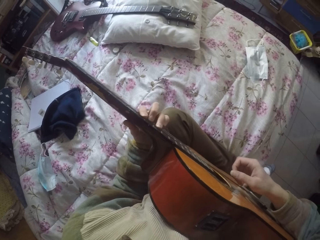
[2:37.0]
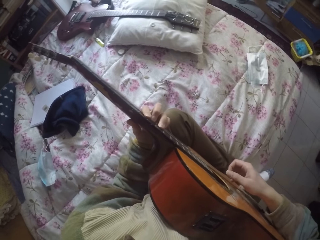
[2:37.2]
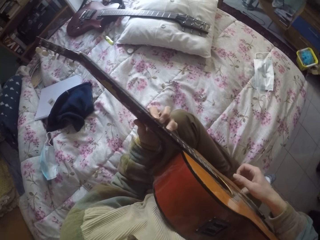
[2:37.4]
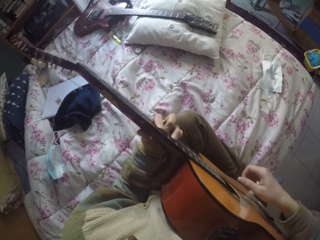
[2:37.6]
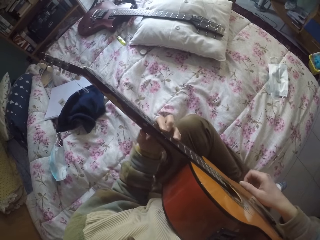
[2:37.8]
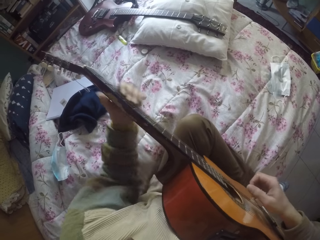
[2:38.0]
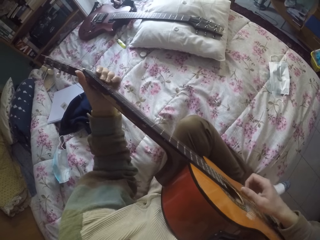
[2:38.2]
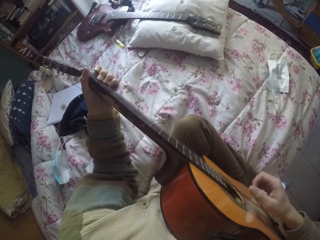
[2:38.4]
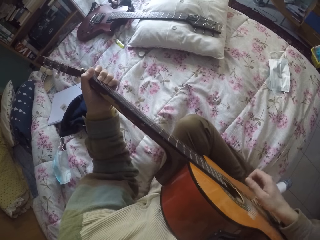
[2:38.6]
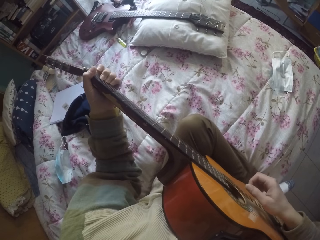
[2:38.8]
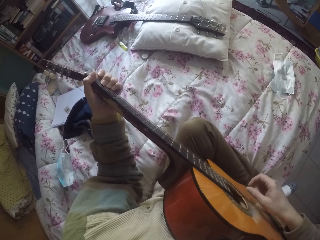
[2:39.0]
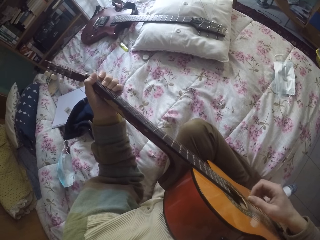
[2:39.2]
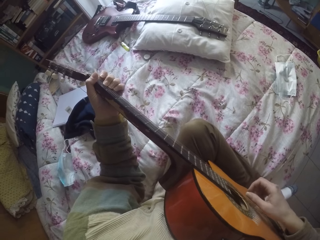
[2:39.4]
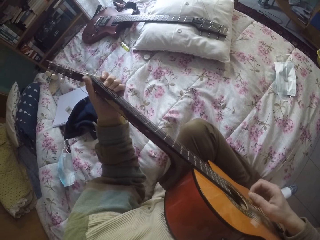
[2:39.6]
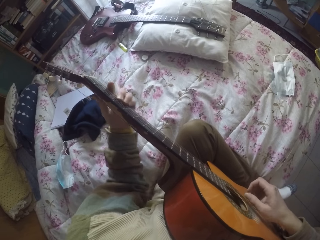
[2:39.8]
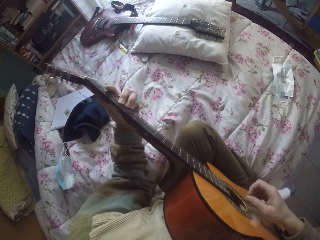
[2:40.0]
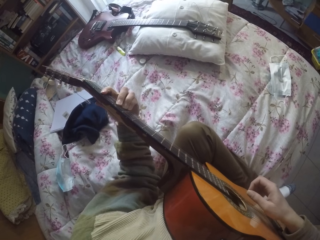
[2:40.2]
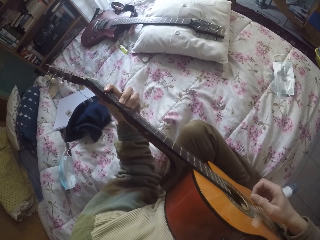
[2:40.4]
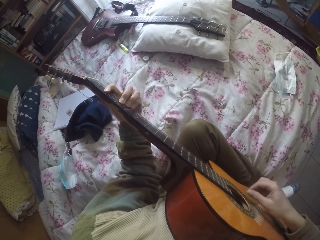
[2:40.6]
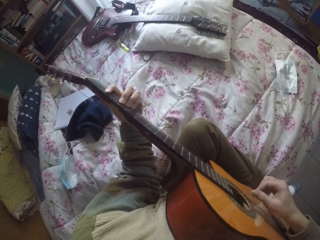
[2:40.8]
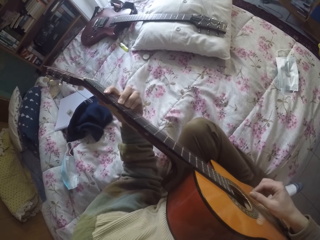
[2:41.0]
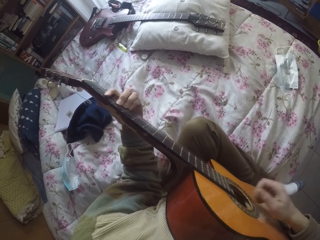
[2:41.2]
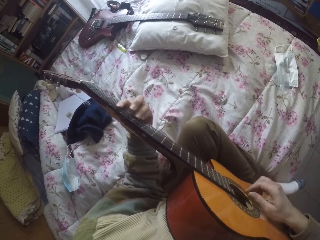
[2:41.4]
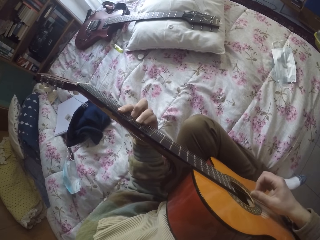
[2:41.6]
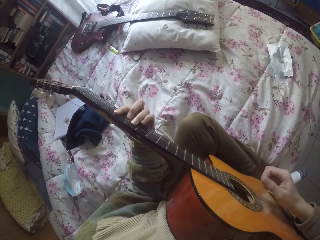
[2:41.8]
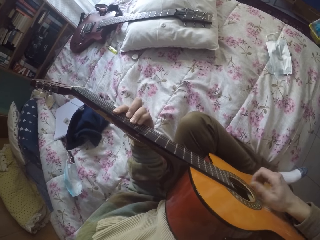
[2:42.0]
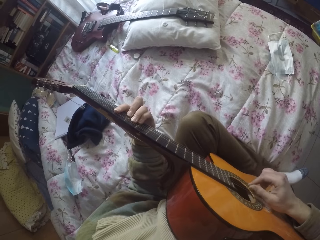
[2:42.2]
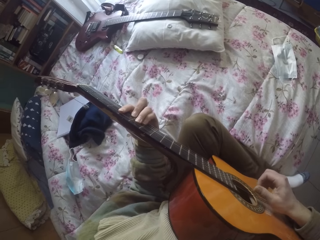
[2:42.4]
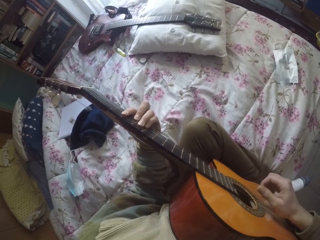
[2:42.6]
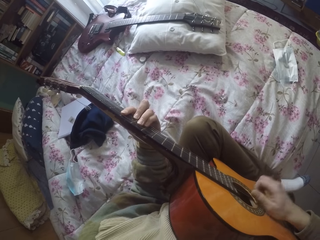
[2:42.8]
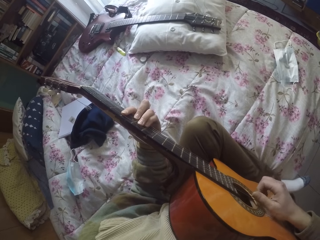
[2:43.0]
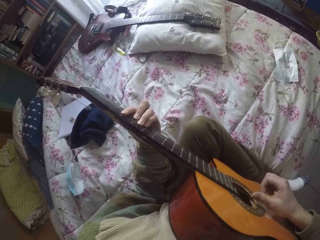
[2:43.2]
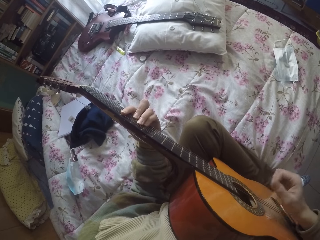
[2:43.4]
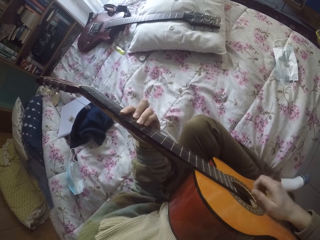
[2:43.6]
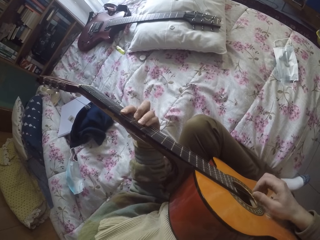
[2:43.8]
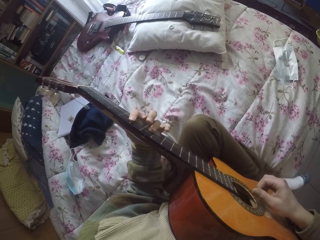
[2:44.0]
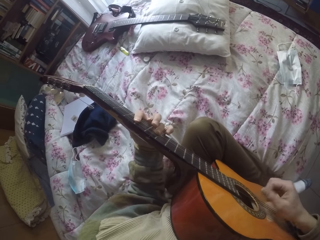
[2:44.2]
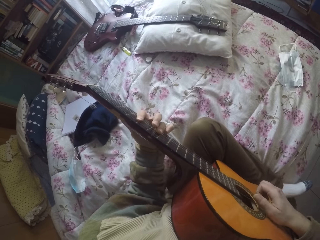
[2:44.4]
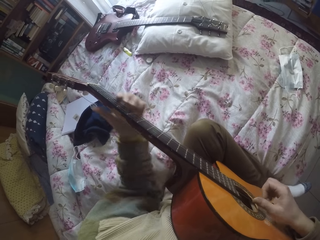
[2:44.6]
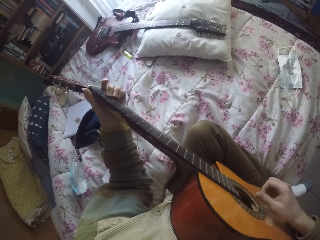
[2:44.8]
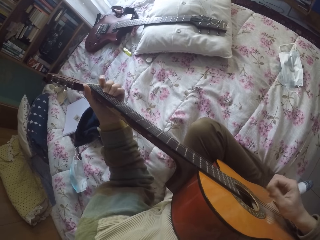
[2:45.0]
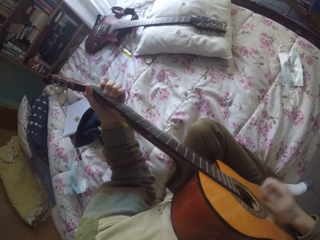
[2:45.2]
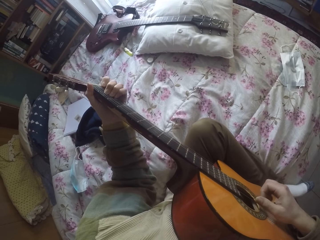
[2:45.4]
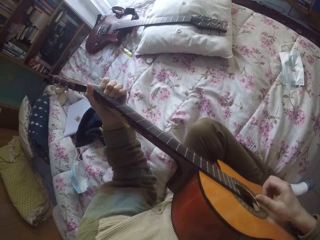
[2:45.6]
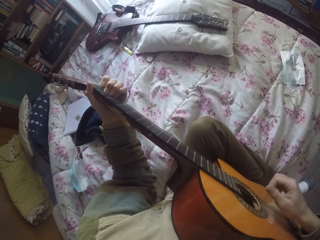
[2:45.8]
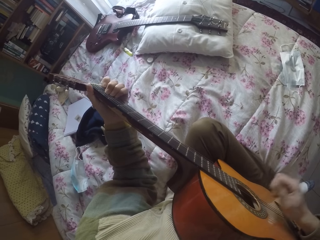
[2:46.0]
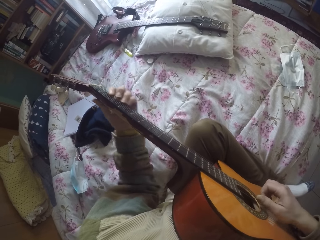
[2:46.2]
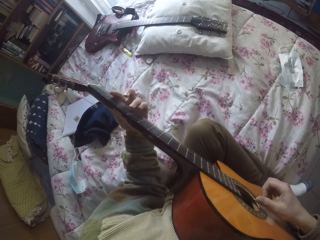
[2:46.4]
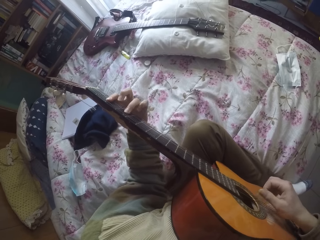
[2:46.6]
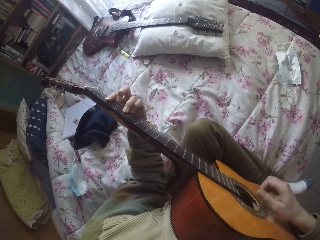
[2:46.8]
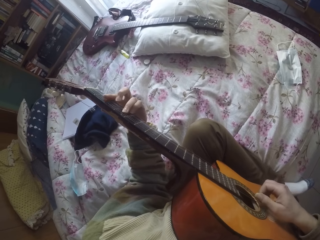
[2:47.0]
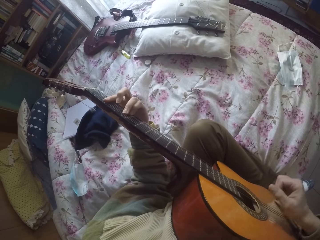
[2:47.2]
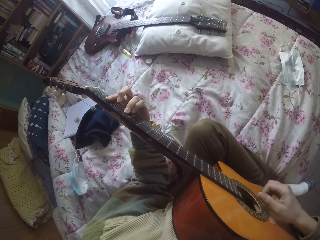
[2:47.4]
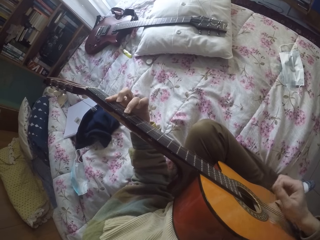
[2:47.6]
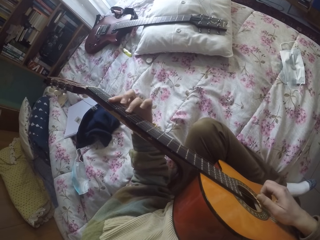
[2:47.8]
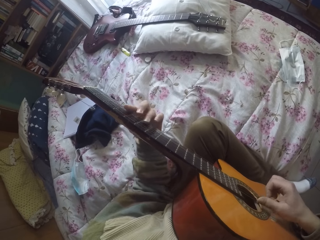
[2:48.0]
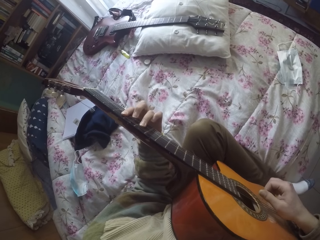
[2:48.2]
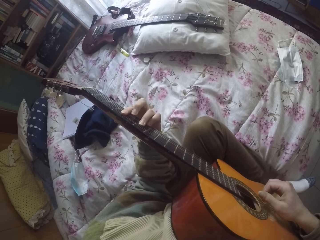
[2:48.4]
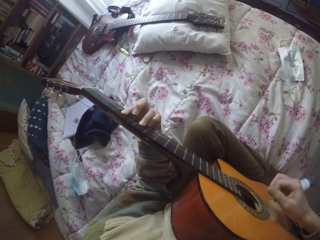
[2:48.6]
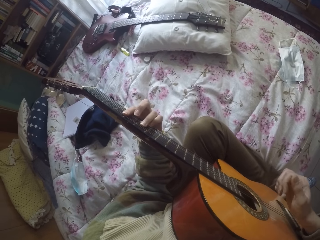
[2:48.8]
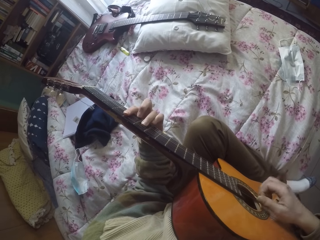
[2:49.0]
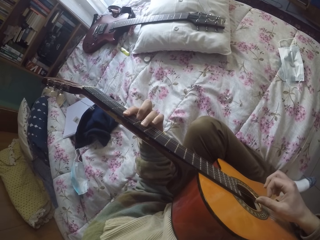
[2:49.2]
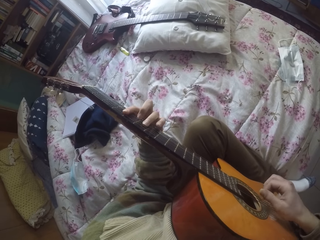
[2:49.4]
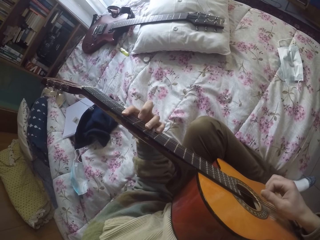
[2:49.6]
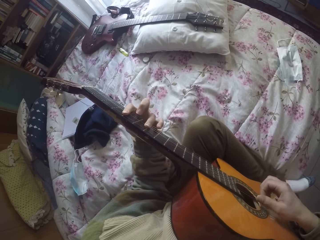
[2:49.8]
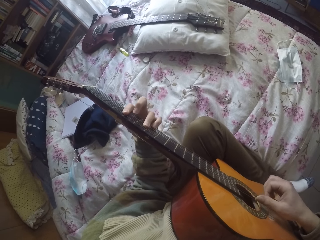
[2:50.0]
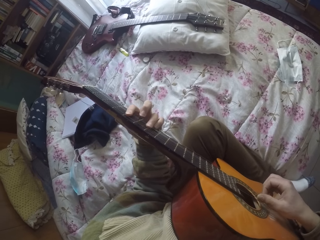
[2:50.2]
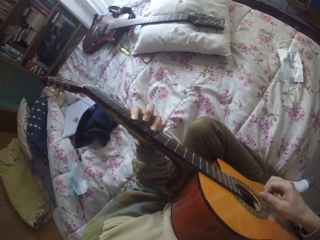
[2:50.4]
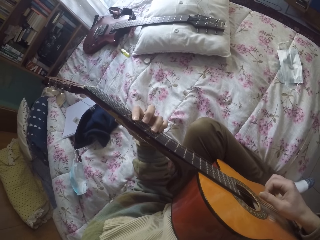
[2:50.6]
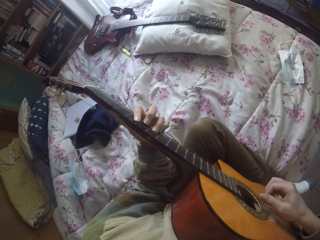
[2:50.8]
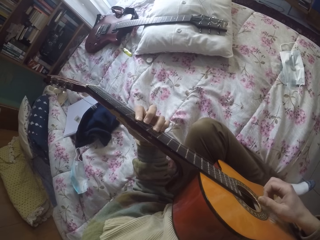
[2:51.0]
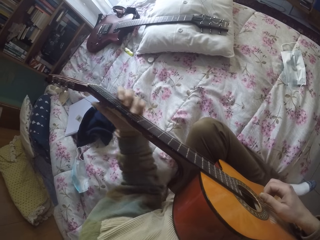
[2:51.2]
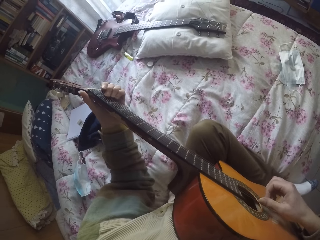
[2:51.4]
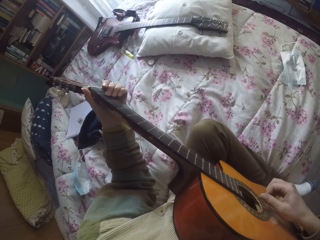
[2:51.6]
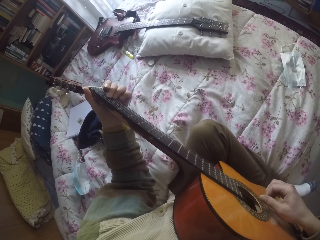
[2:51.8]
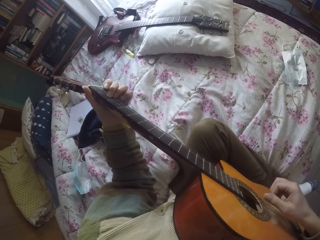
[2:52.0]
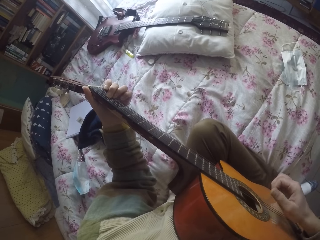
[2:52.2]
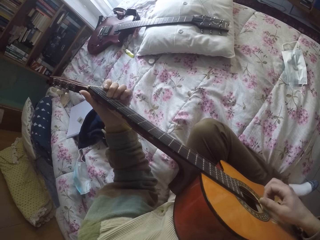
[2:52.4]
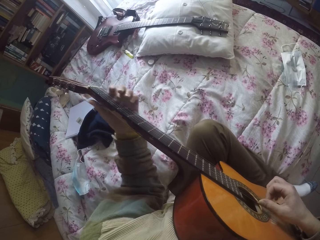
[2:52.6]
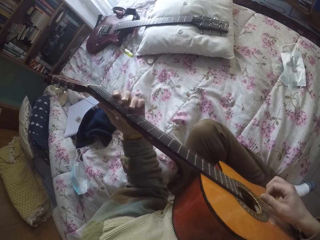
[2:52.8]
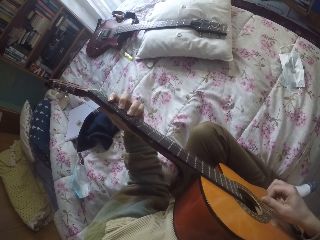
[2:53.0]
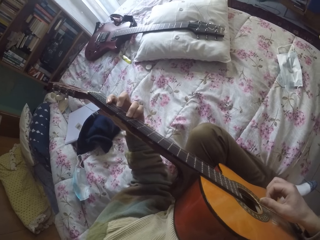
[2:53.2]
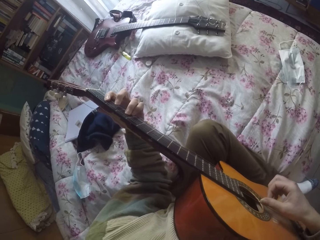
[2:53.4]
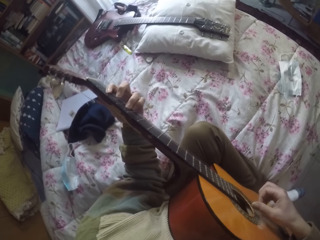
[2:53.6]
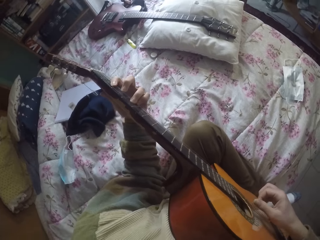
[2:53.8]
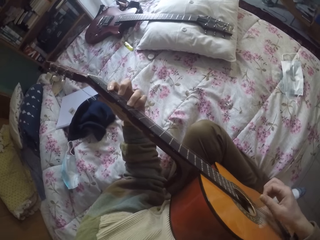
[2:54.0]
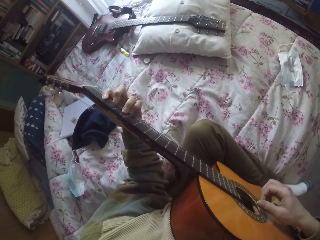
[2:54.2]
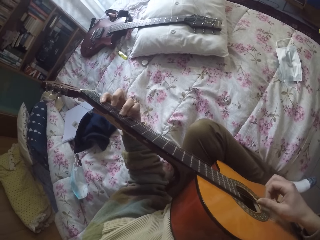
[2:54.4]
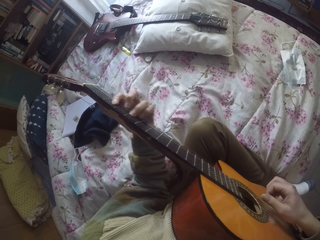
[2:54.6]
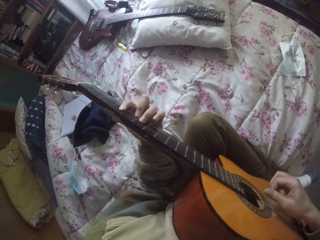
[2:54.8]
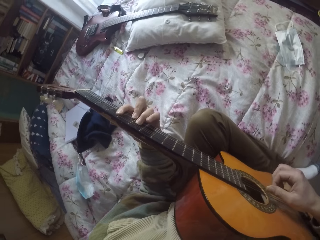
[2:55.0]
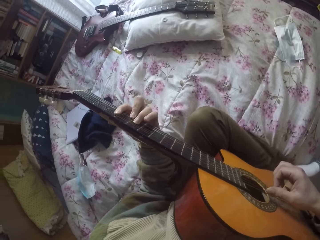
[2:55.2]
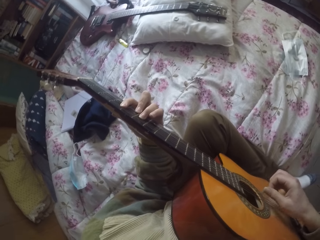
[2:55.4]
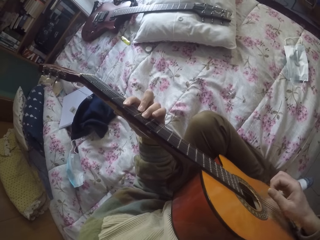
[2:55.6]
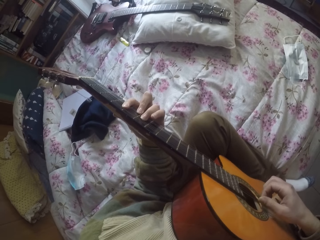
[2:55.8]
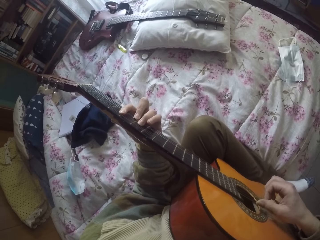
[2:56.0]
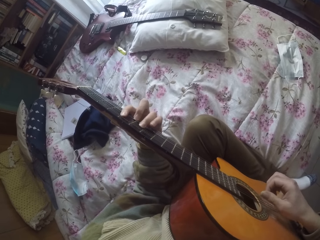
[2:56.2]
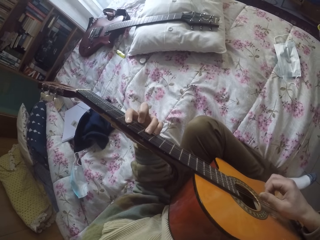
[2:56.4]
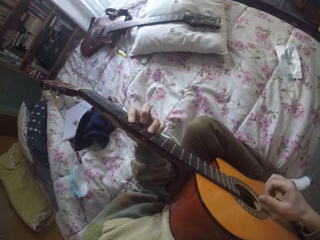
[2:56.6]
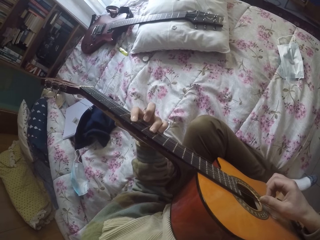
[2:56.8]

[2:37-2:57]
The camera wearer taps the guitar. They play the guitar.

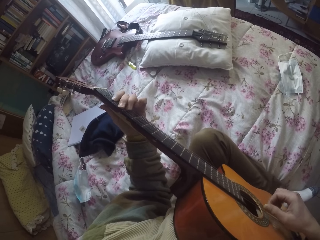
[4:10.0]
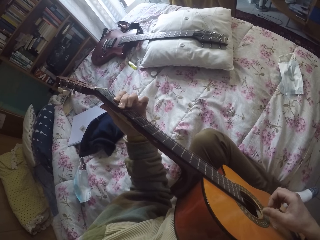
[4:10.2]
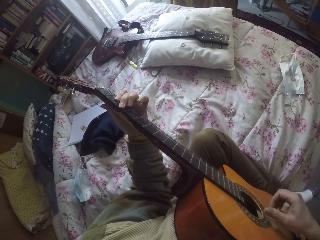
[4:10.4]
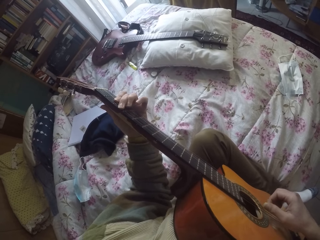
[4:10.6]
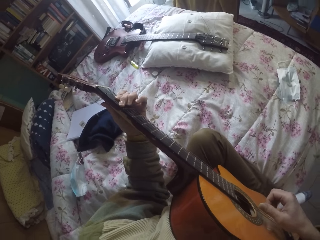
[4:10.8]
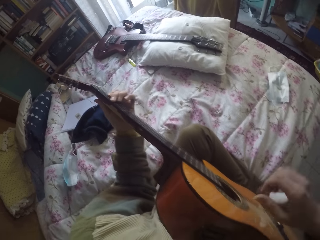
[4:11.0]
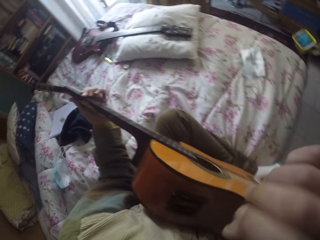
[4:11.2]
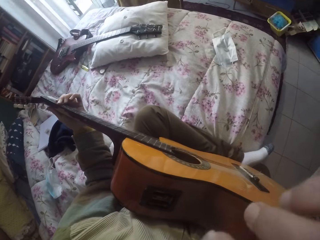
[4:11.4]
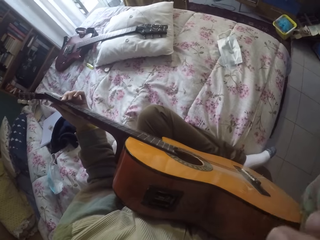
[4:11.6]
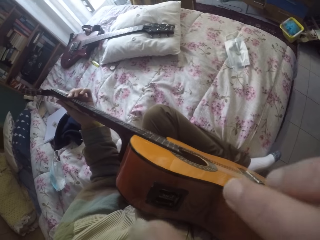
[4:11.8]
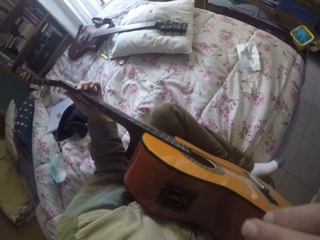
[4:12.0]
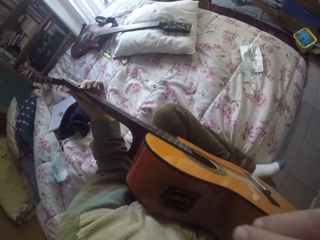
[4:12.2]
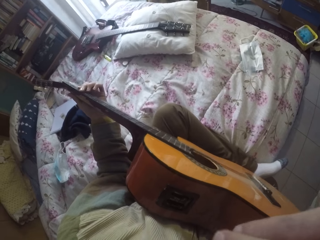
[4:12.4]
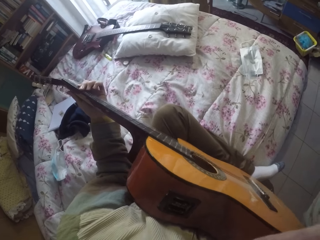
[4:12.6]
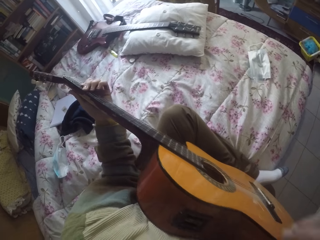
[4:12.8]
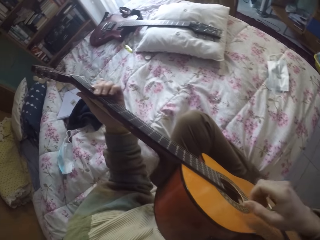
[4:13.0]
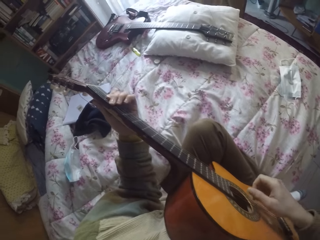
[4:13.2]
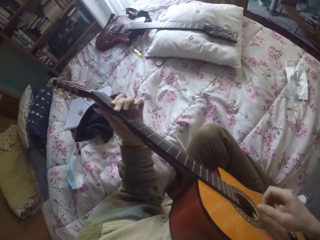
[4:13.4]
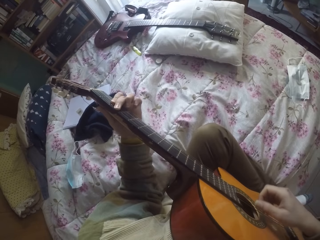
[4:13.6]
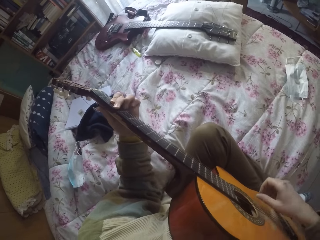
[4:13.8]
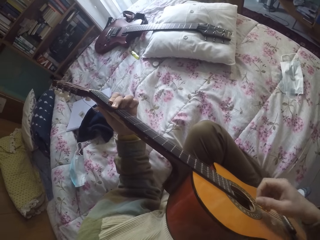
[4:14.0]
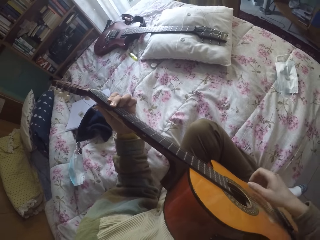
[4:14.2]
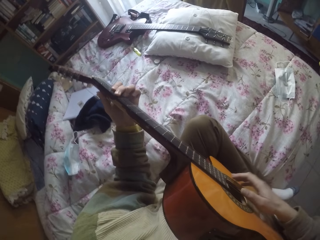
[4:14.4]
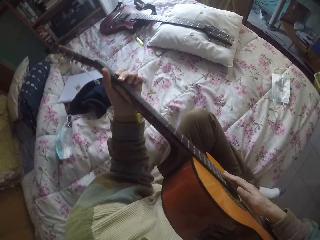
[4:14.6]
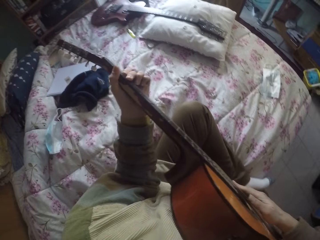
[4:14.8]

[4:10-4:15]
The camera wearer moves their hand towards the face. They rub their face. They play the guitar.
